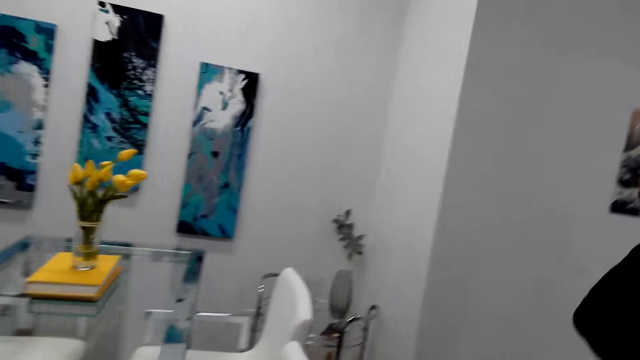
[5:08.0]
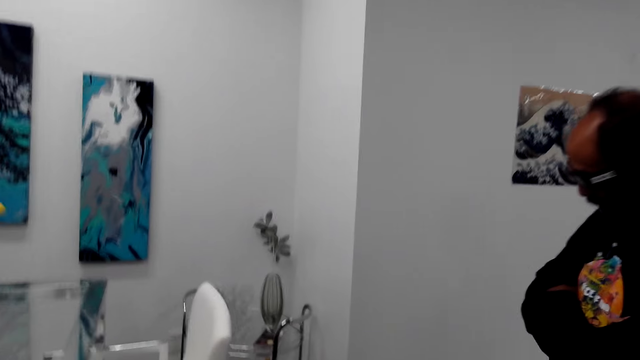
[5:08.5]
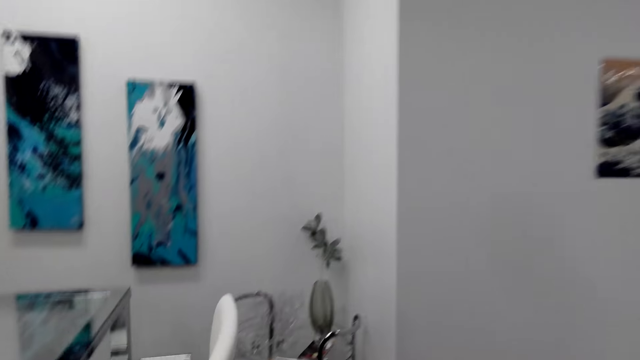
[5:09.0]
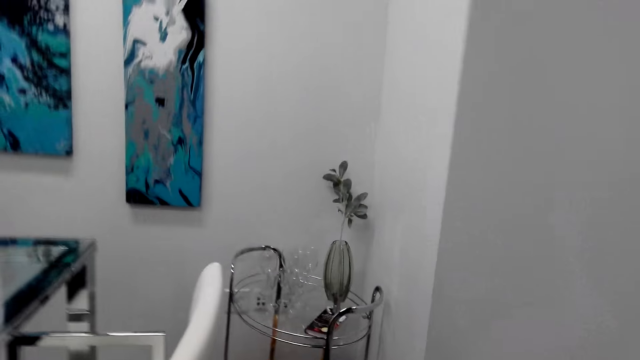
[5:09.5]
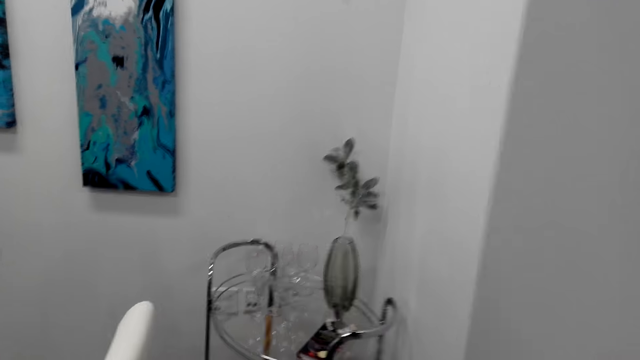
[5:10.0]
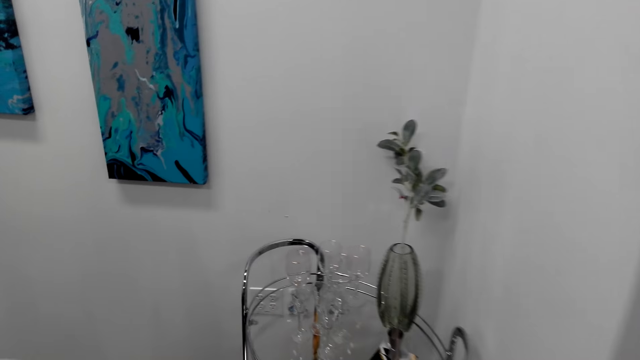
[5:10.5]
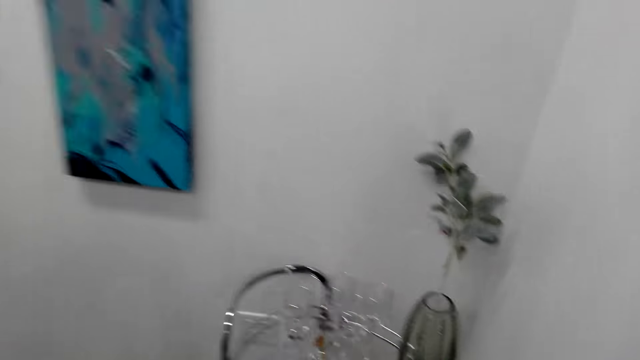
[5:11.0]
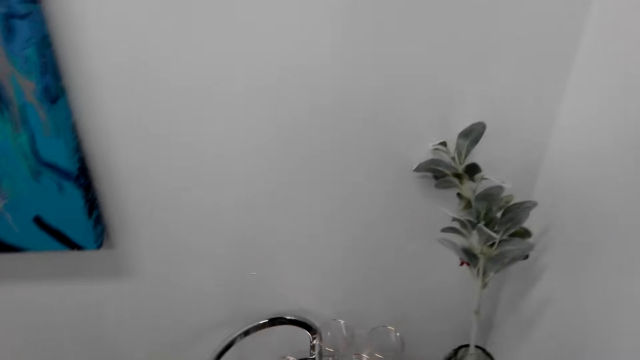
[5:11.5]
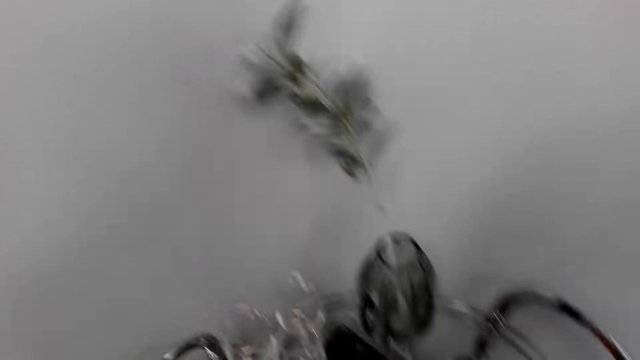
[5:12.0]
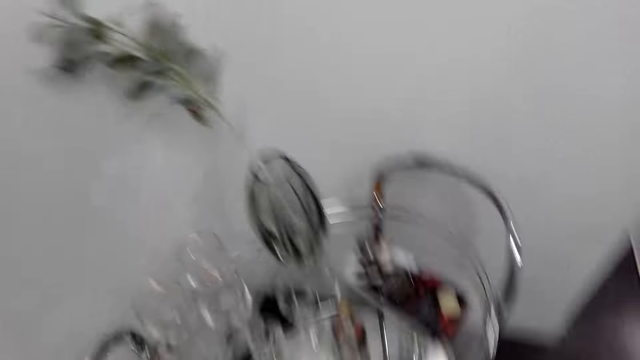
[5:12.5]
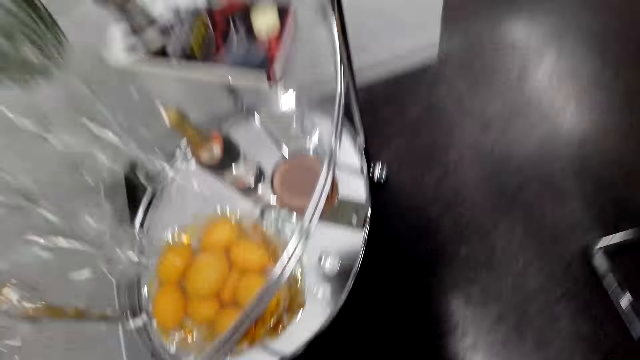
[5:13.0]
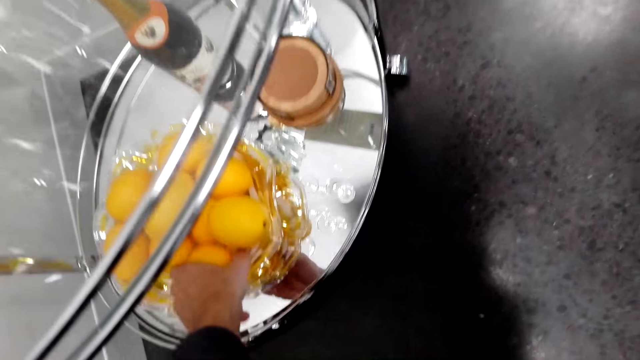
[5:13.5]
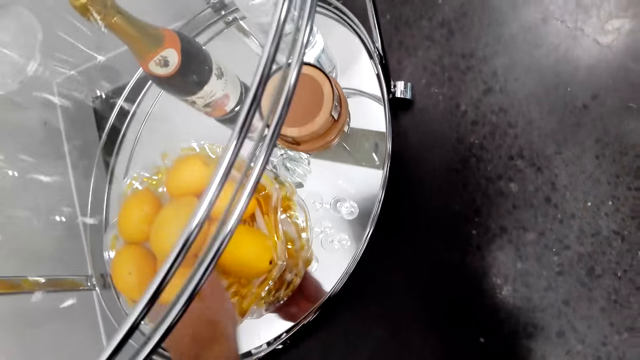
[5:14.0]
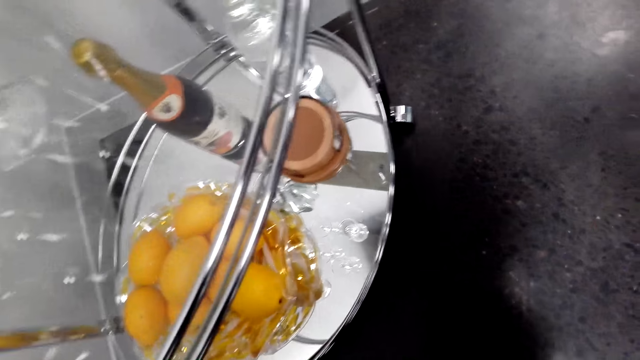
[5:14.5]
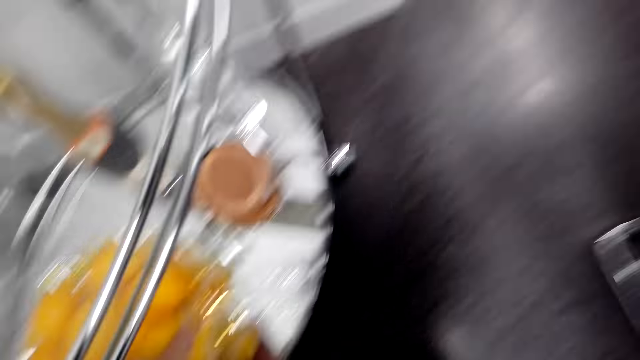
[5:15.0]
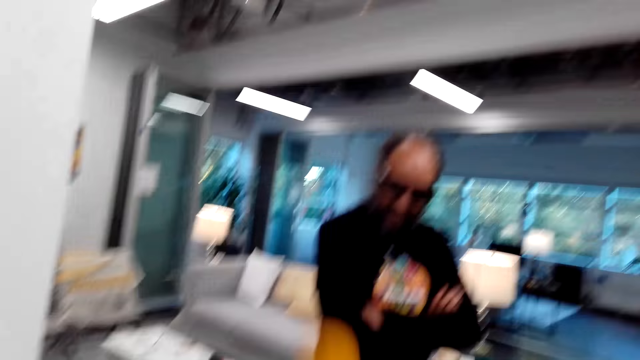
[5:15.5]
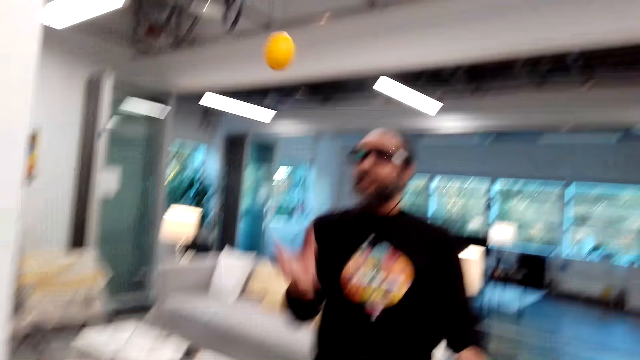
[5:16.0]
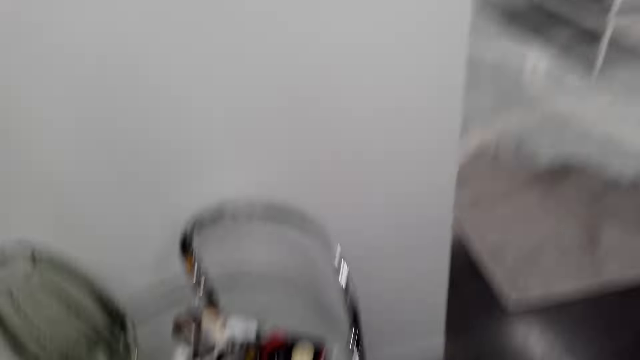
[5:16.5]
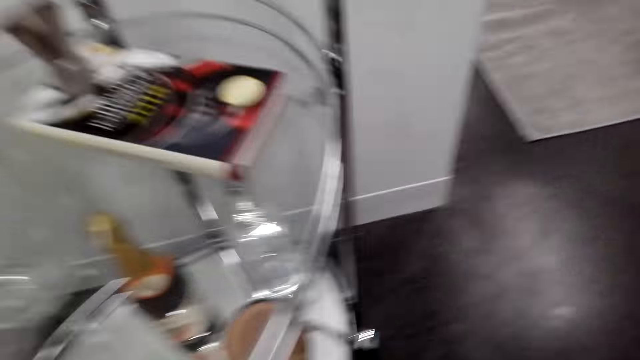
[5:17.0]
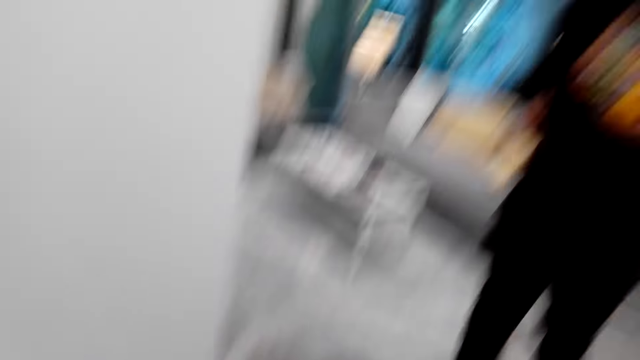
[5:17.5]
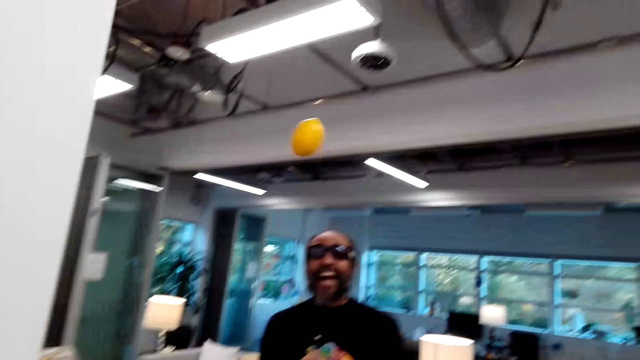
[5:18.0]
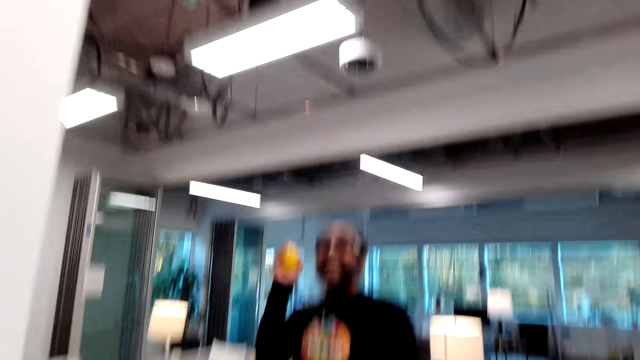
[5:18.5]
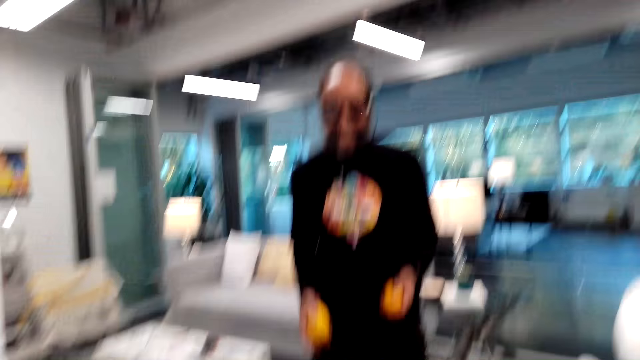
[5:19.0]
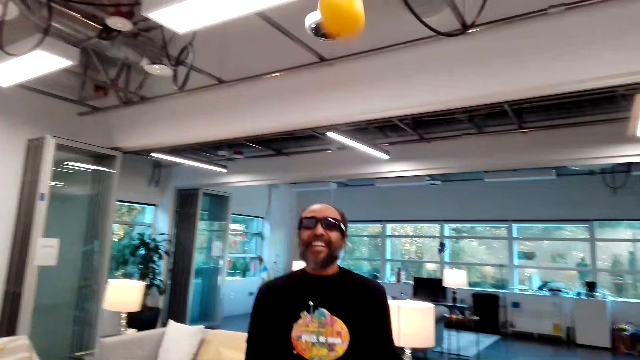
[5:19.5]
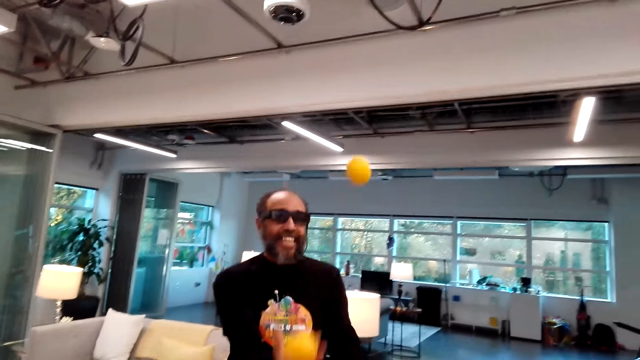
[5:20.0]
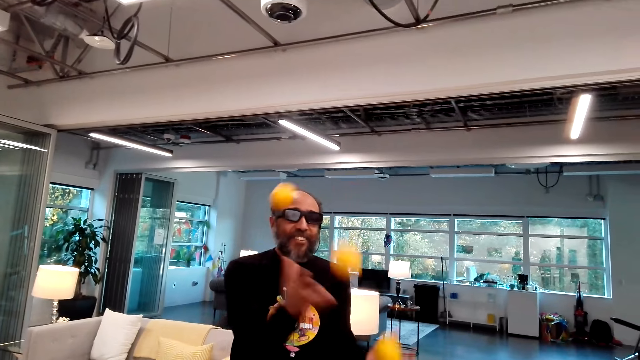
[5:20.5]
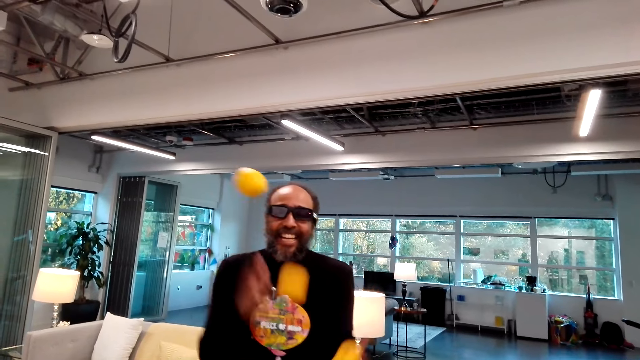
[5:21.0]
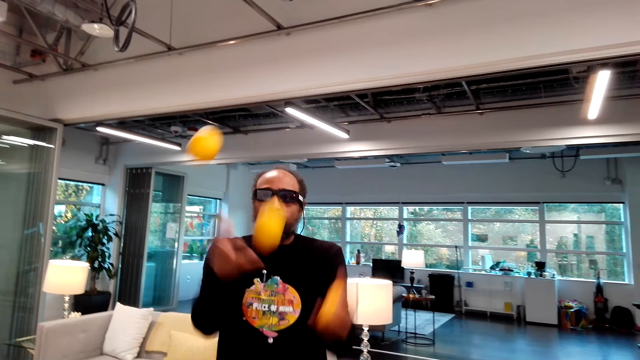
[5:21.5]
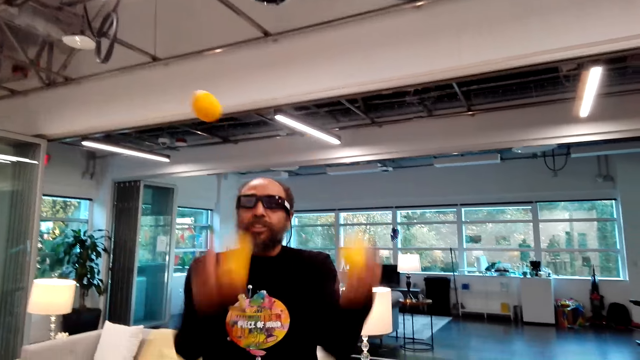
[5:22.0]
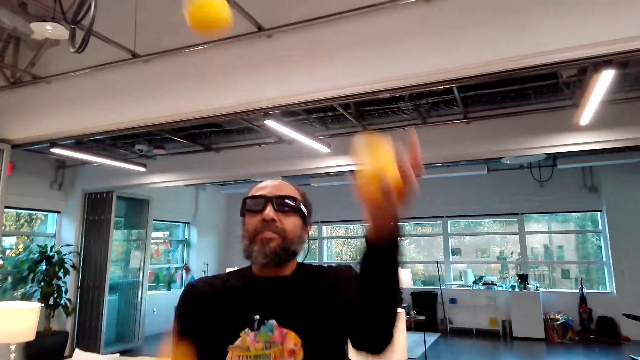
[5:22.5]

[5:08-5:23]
A man stands close to the camera wearer. The camera wearer picks lemons or oranges. They look around. The man stands close to the camera wearer. The camera wearer throws the lemons to the man. The man catches the lemons. The camera wearer moves around. The man stands close to the camera wearer. The camera wearer throws the orange to the man. The man plays with the oranges. The camera wearer looks around. The man throws the lemons in the air.

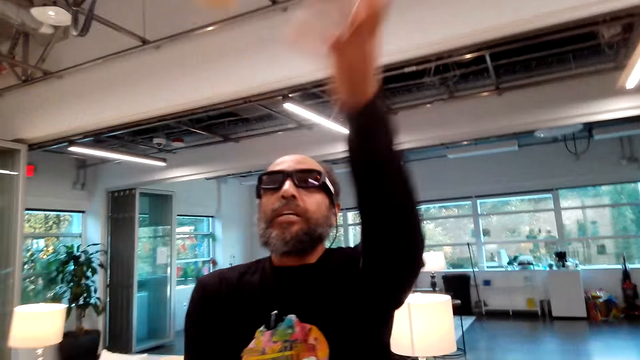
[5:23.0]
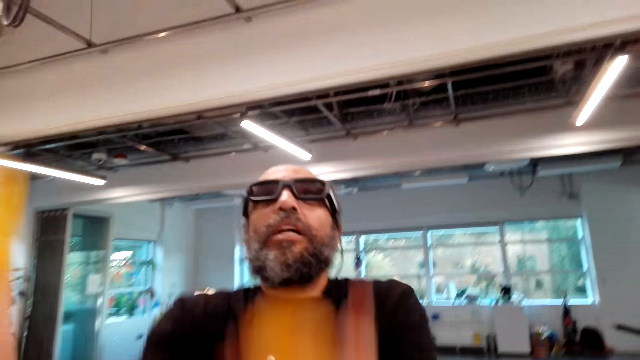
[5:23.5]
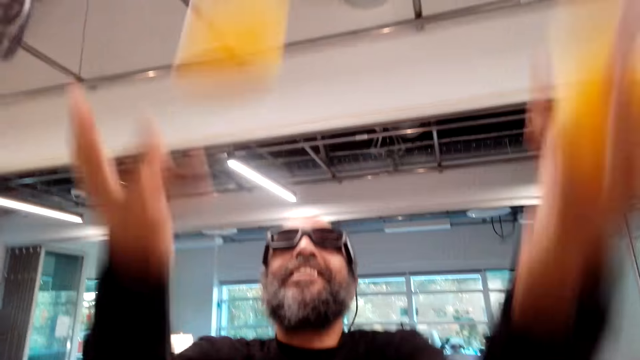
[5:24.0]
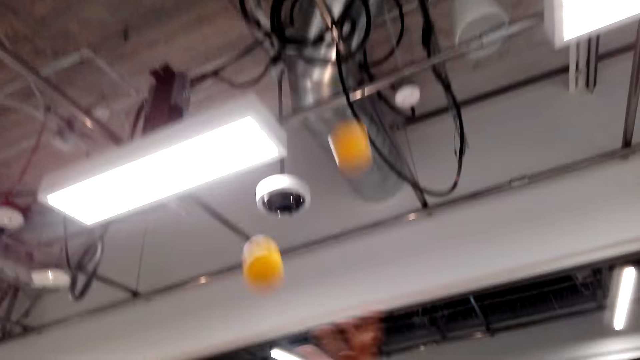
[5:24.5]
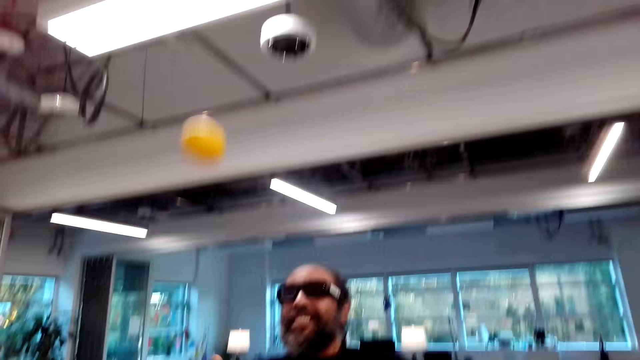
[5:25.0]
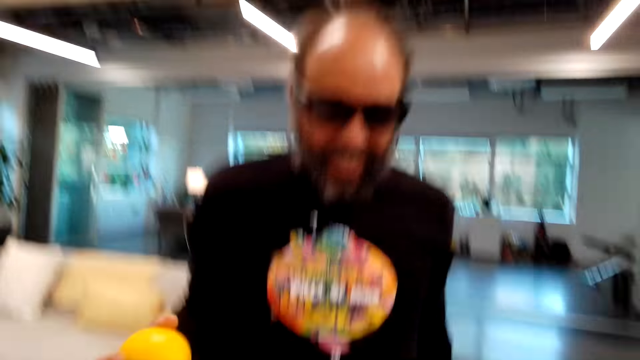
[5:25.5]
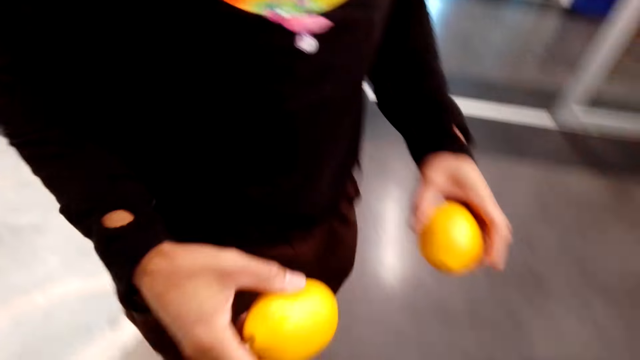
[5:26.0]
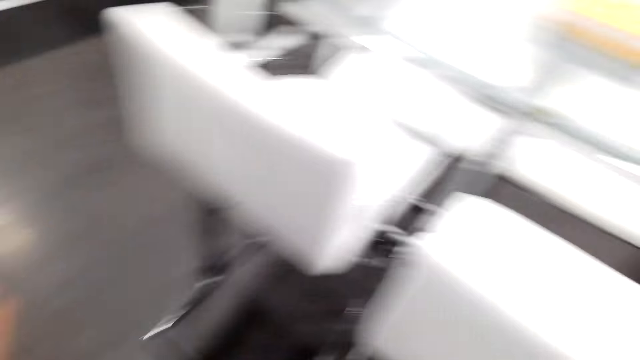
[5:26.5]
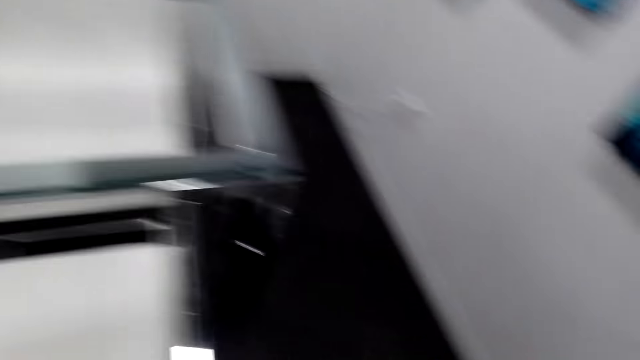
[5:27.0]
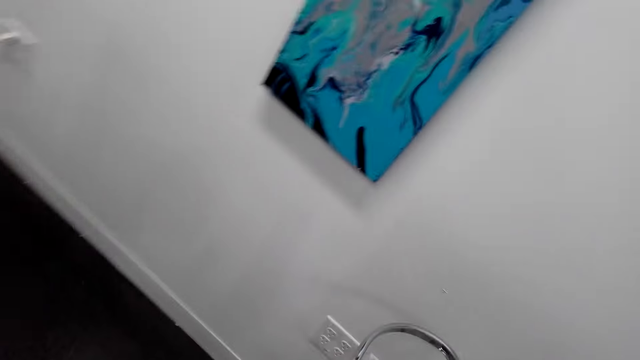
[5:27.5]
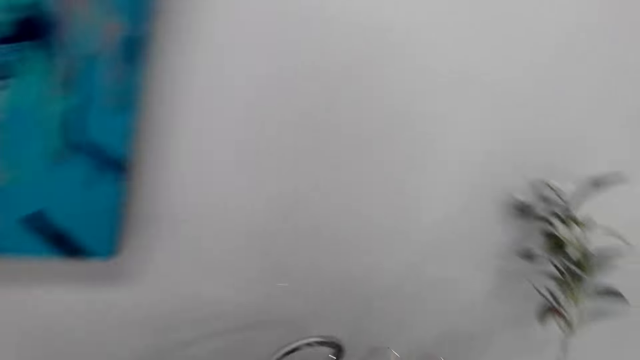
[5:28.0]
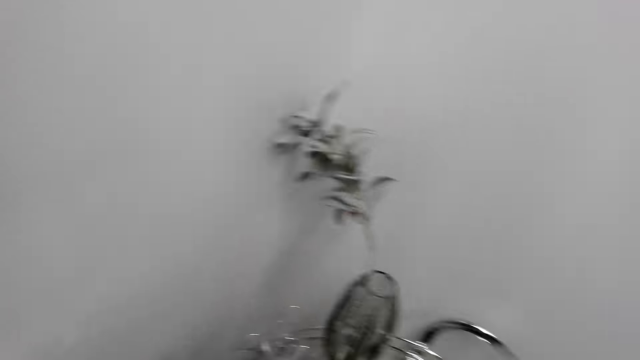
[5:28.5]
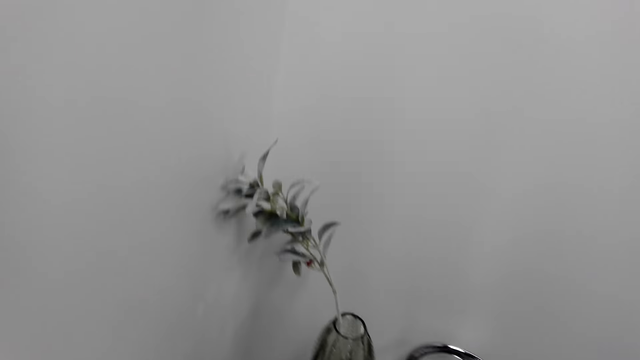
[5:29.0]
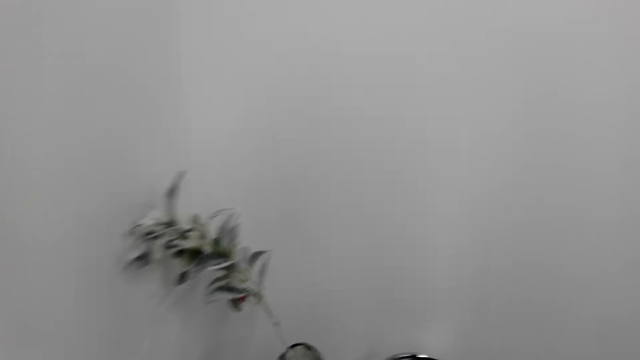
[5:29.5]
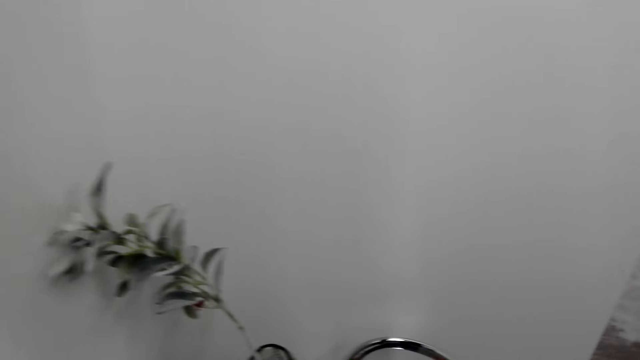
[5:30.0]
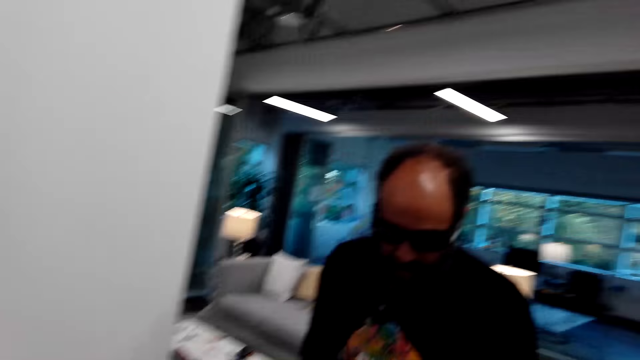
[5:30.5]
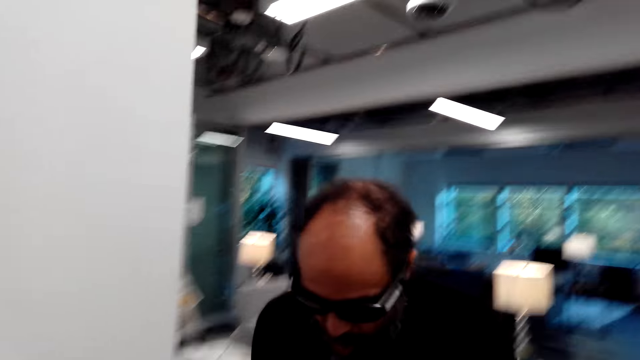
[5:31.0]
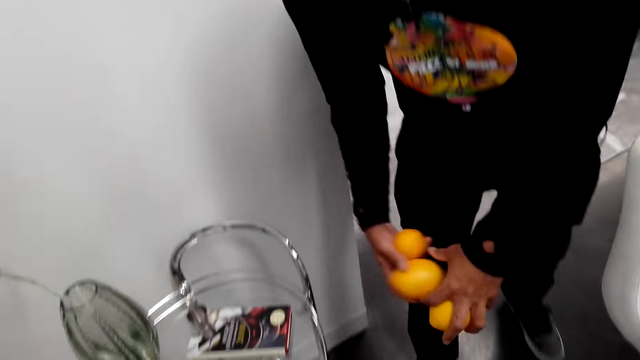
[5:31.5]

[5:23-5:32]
A man moves around. The camera wearer turns around. They look around. The man stands close to the camera wearer.
